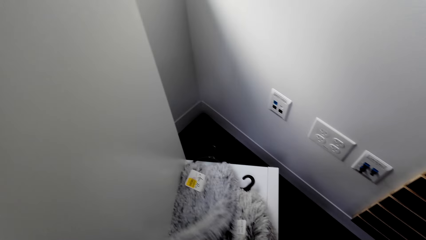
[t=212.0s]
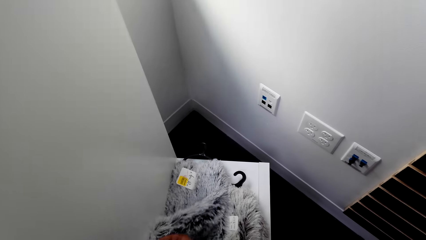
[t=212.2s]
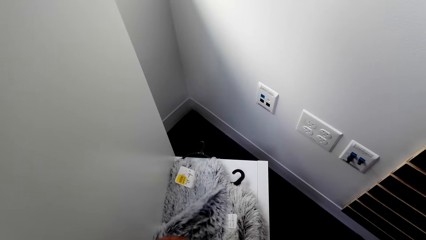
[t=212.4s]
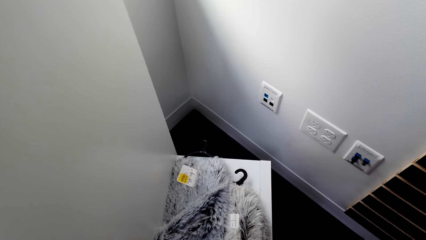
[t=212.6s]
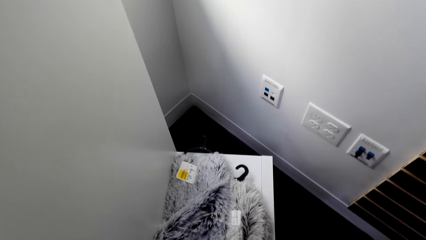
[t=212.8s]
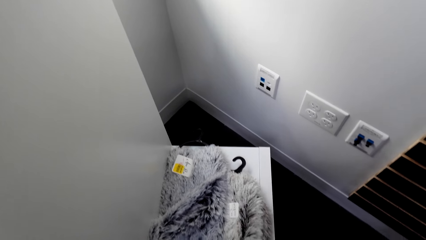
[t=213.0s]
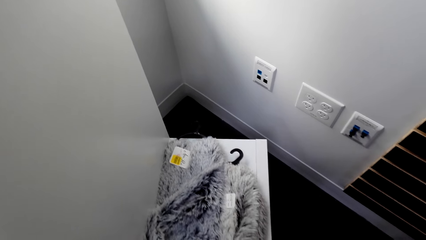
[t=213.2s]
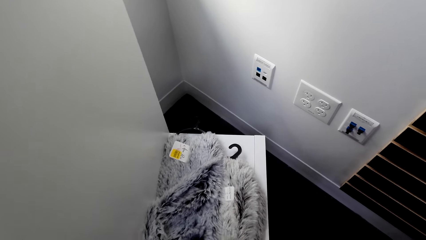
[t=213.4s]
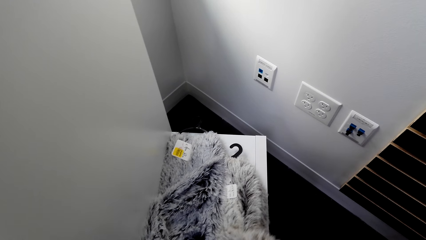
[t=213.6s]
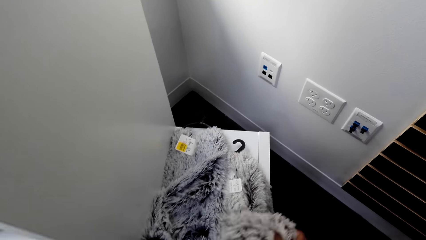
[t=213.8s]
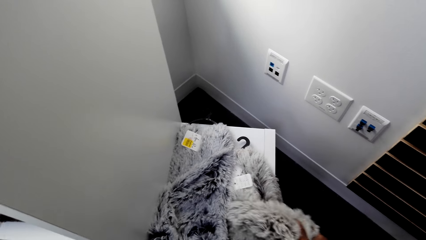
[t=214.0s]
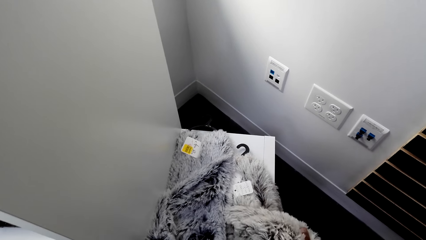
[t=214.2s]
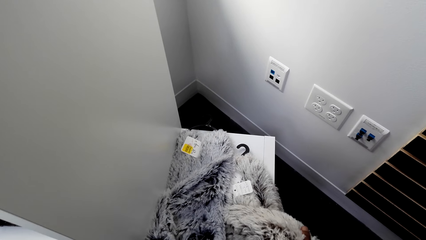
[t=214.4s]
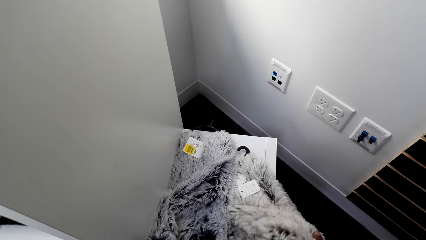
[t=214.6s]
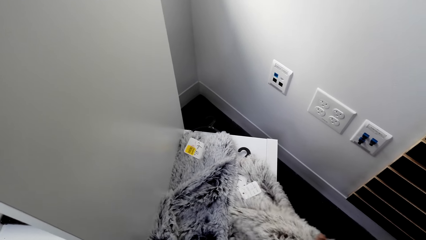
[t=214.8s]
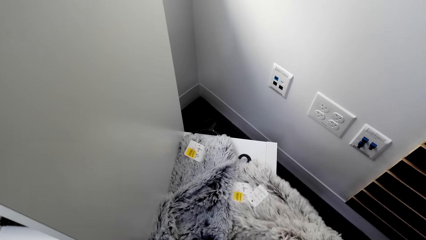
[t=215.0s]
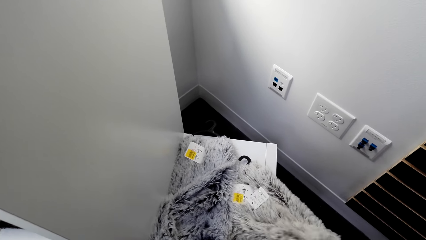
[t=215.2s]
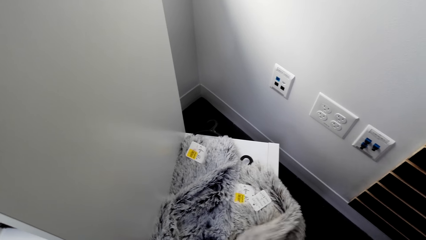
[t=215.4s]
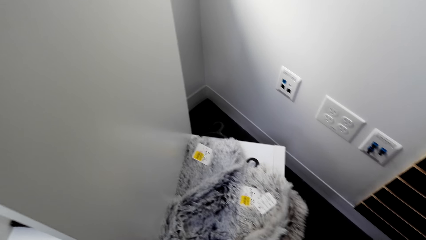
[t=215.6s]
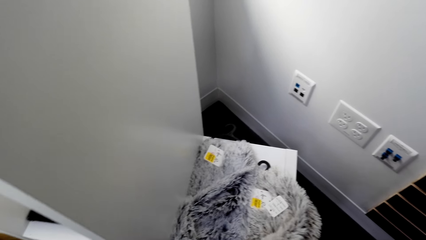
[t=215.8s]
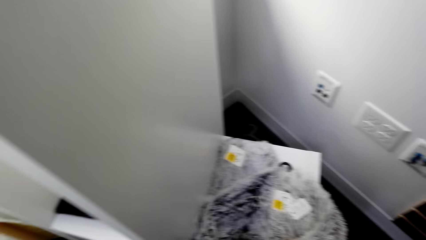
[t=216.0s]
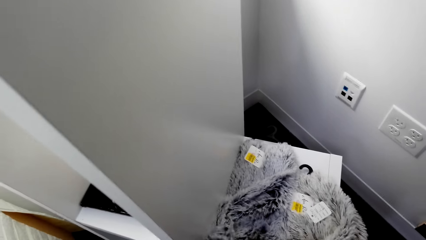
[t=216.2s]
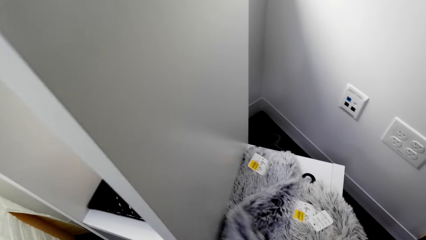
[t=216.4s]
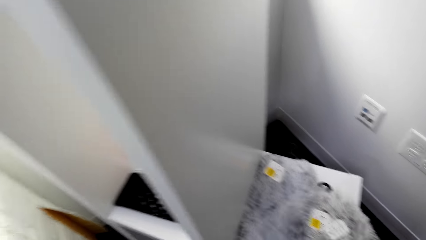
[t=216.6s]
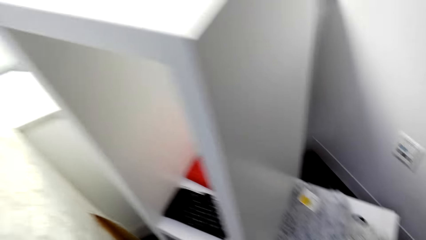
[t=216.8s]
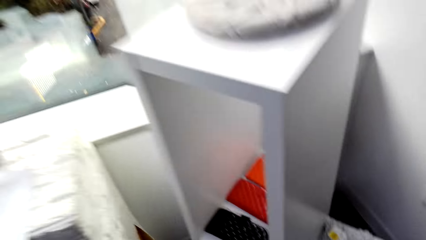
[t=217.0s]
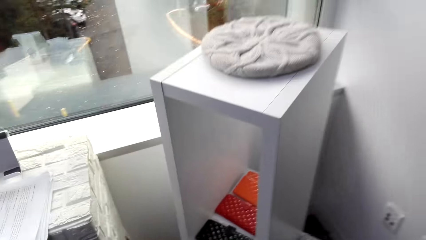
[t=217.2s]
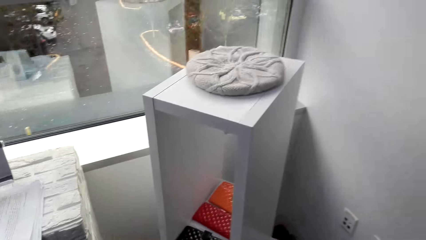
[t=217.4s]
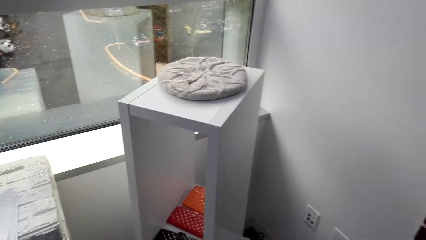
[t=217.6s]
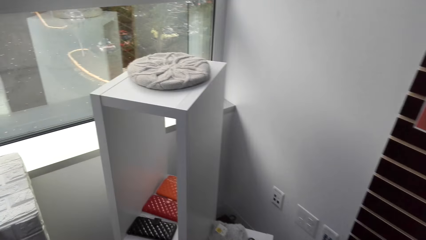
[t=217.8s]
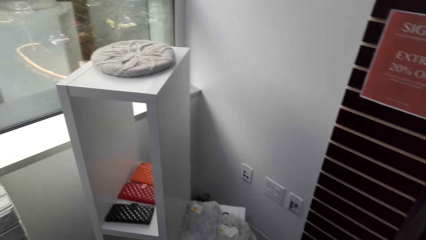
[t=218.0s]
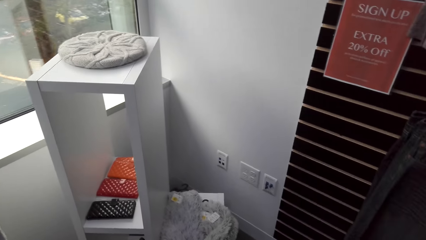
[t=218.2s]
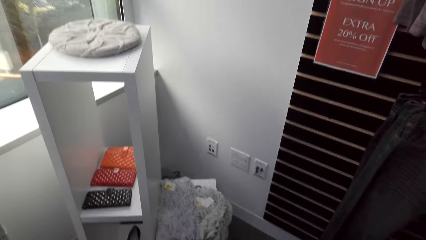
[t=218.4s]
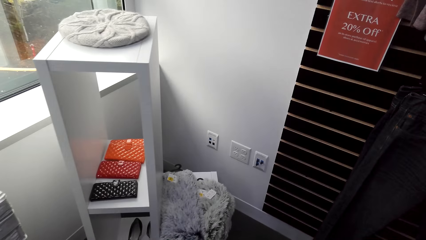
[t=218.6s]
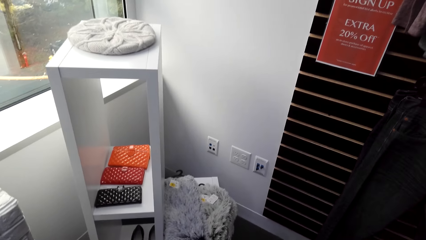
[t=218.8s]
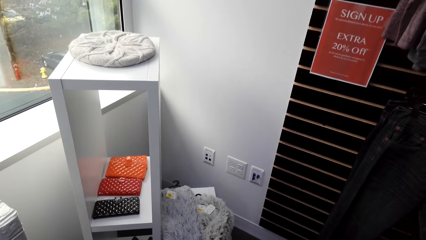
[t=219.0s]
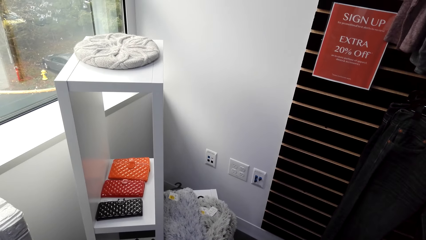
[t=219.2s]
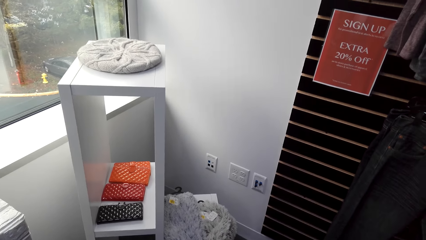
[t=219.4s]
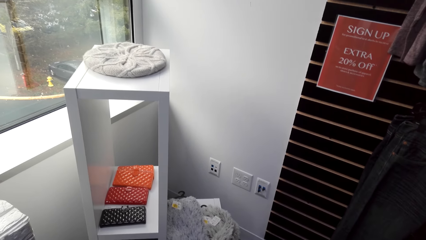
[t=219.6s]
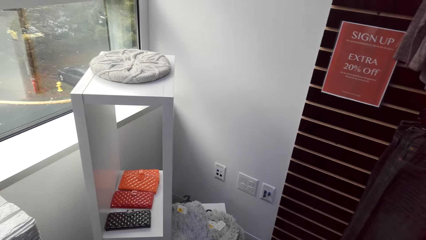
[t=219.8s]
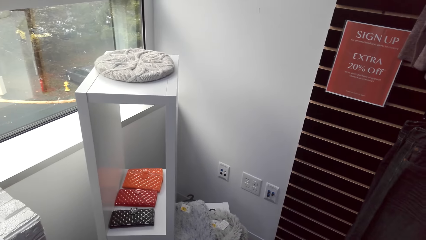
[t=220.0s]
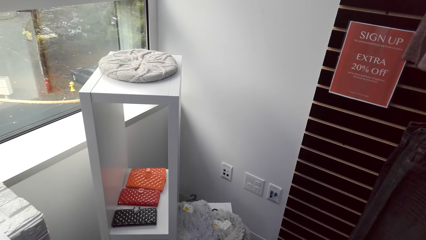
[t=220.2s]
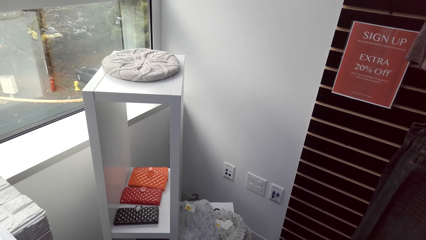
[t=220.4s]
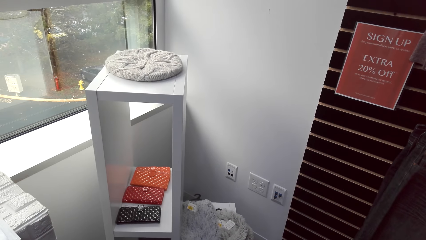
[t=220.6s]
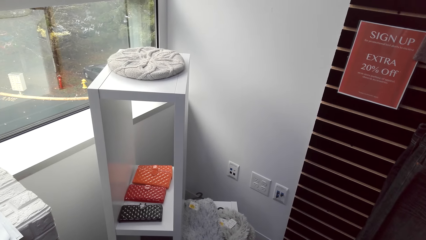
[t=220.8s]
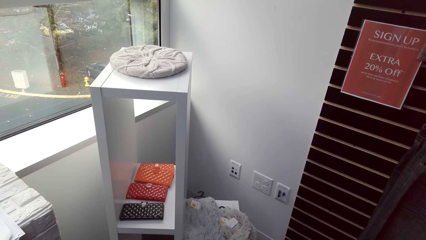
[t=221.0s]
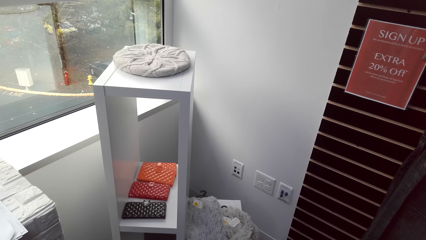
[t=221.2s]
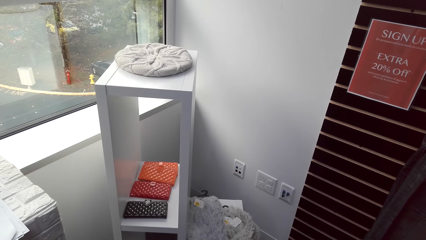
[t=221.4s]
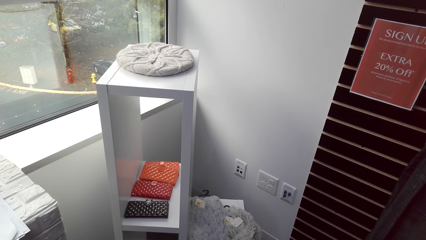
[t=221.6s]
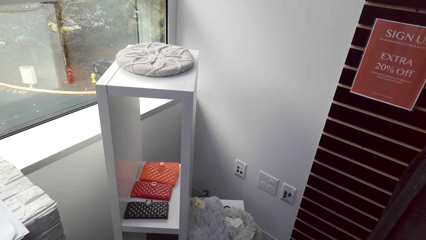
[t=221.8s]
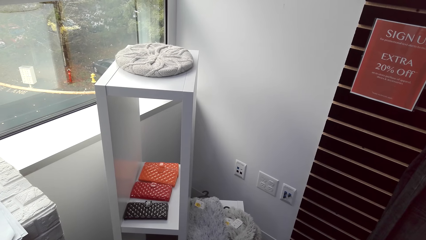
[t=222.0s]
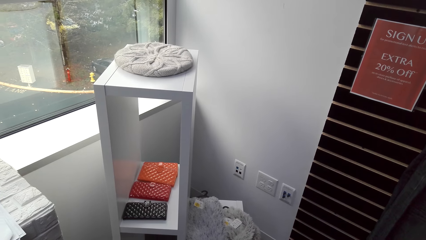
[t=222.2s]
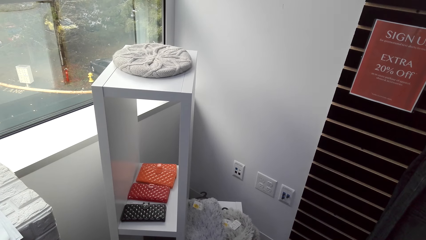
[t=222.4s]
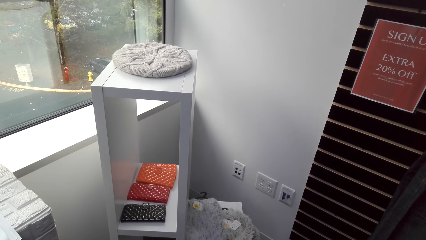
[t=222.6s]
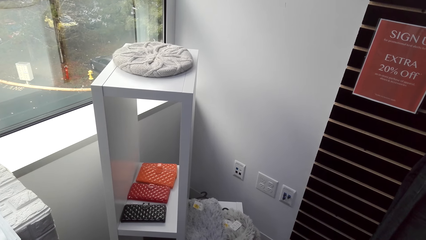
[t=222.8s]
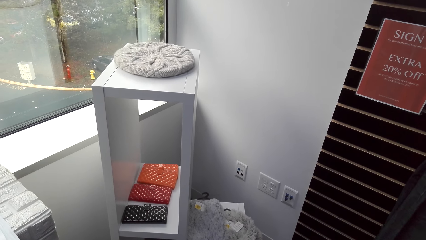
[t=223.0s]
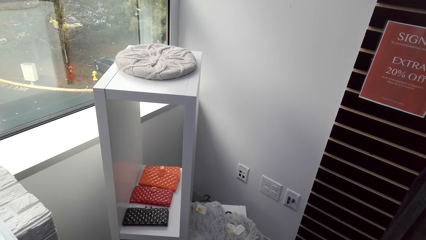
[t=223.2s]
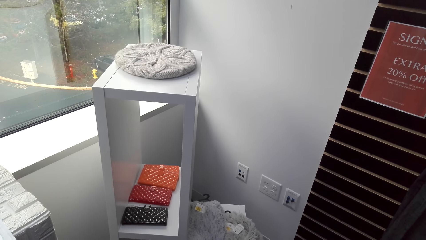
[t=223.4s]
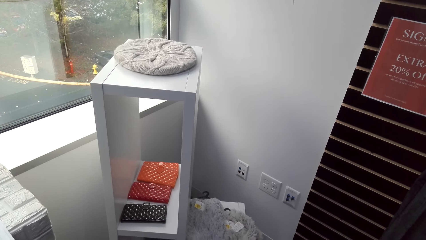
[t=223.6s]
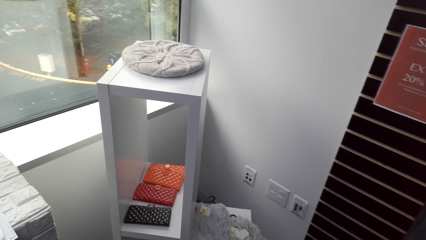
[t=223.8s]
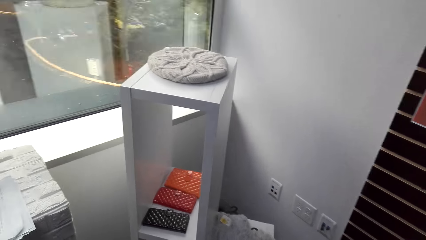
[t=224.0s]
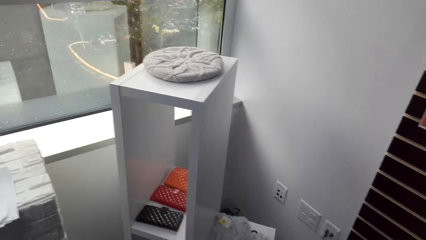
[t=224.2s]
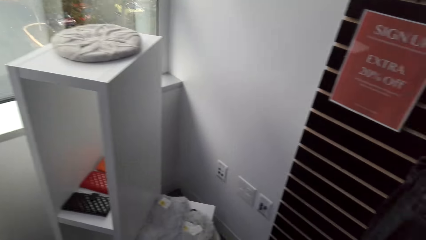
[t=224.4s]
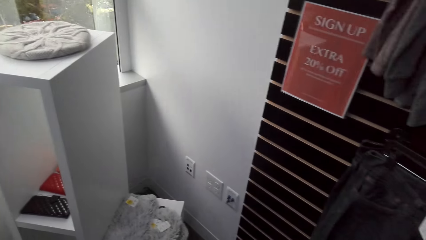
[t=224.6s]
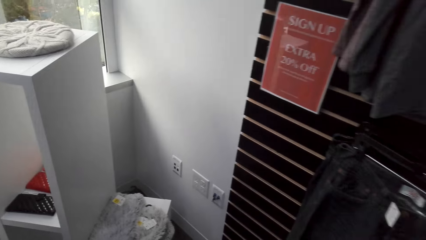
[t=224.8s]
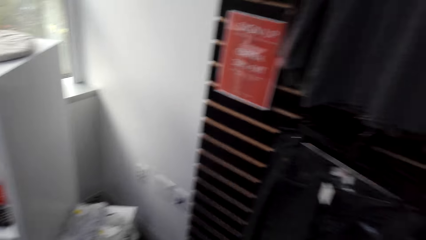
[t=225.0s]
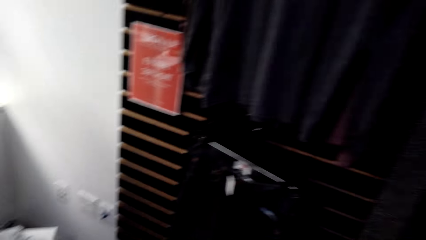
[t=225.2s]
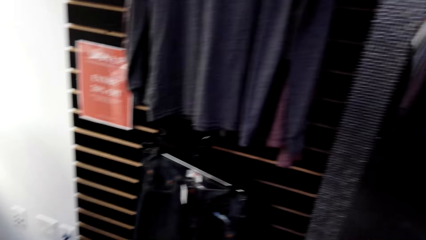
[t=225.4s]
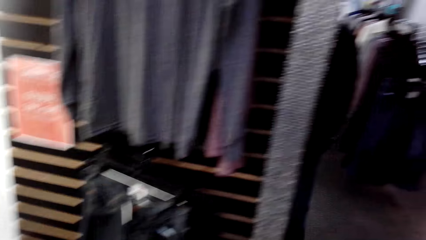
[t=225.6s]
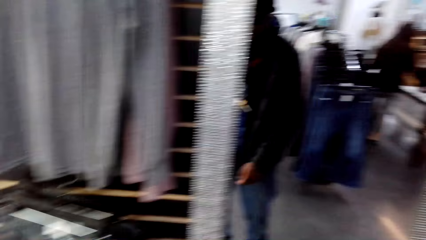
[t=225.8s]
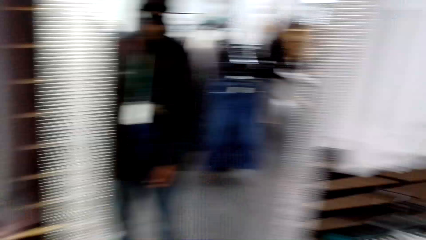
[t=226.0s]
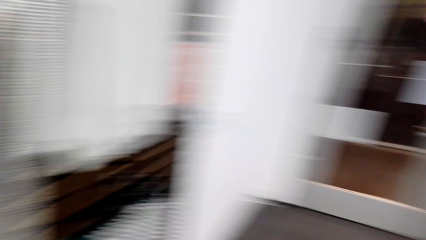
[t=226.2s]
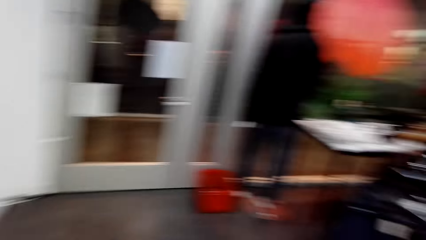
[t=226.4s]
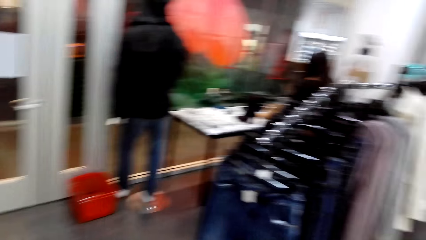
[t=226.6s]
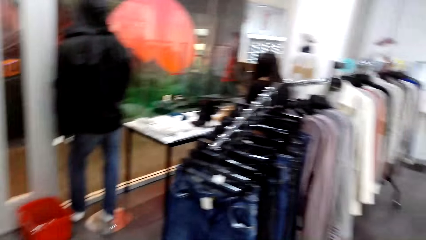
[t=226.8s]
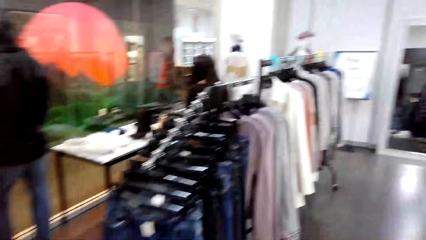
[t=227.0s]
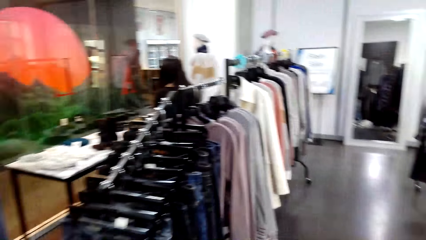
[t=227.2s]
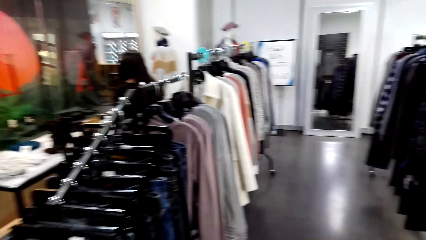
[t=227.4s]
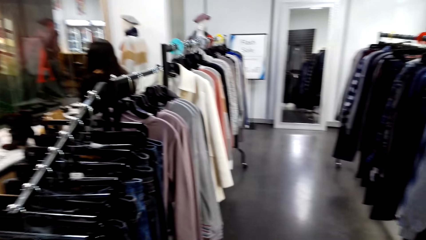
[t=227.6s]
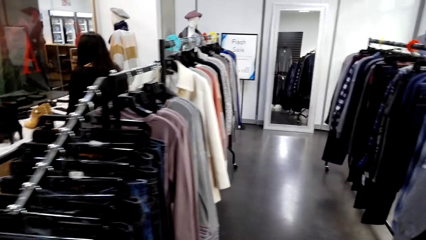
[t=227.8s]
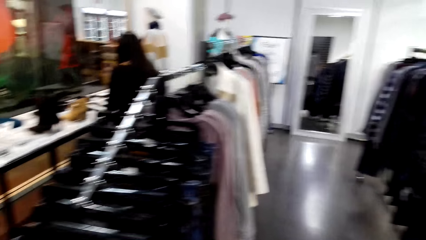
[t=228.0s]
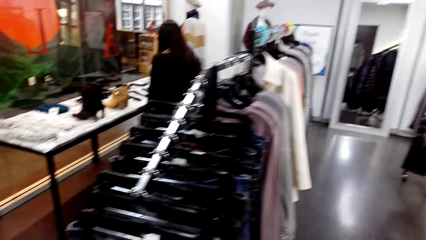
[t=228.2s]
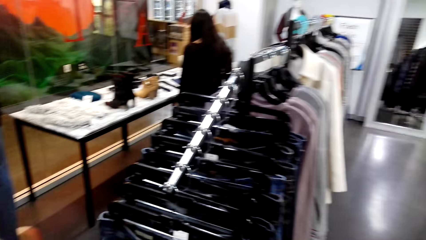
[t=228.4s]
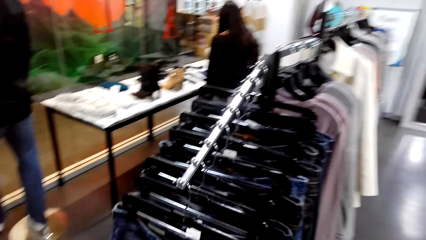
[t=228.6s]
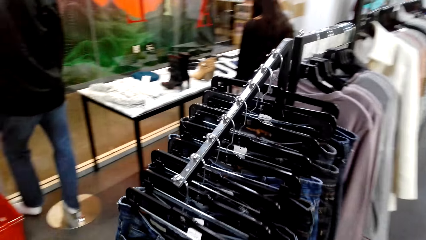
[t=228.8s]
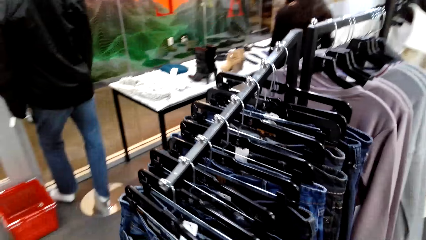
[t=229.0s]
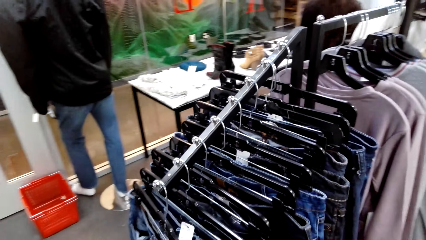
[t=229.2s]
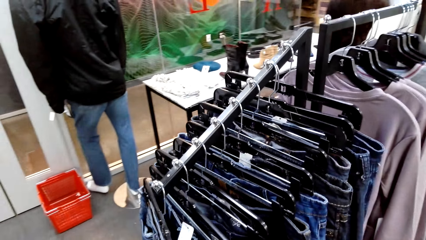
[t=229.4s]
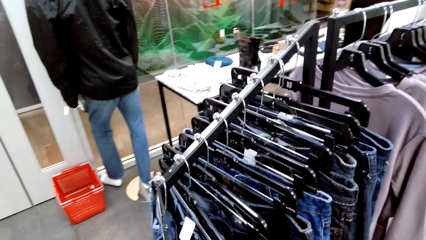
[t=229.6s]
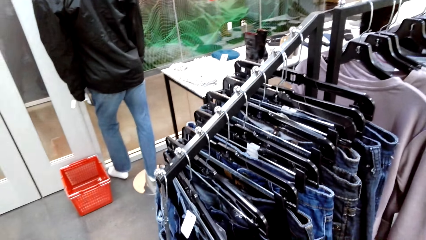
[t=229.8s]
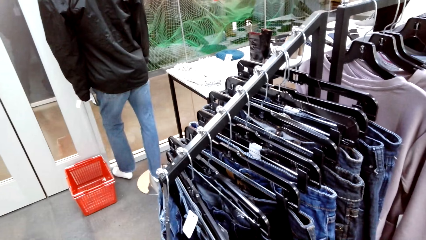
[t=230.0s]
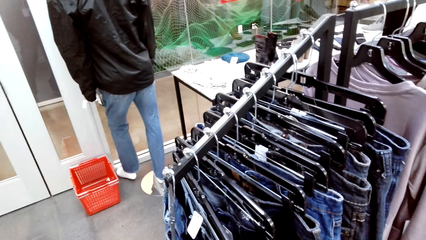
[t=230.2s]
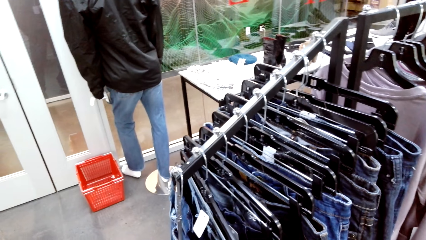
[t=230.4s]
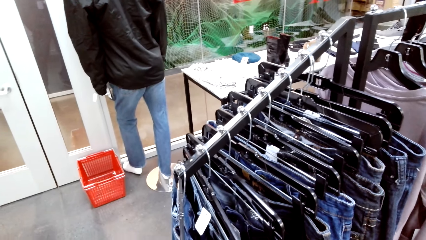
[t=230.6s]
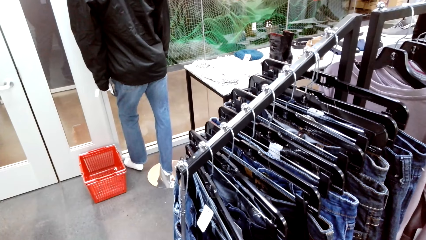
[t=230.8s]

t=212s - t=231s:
The camera wearer touches some clothes. They look at the items on the shelf. They turn around. They touch the jeans on the hanger stand.
